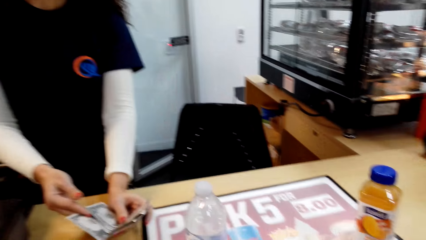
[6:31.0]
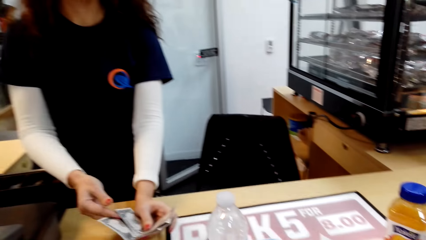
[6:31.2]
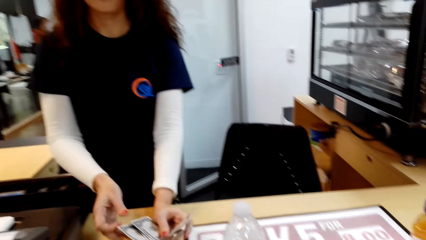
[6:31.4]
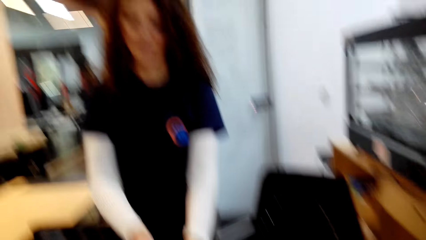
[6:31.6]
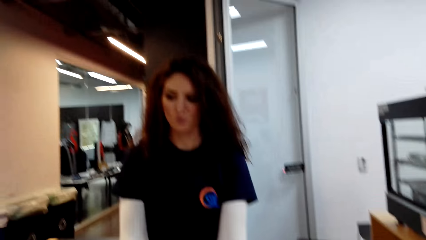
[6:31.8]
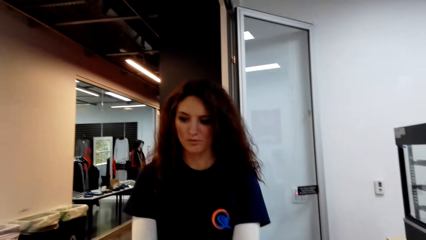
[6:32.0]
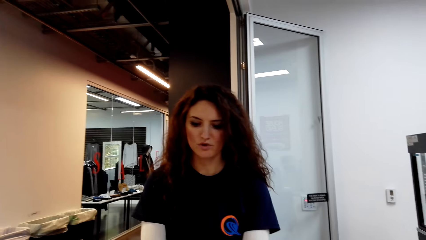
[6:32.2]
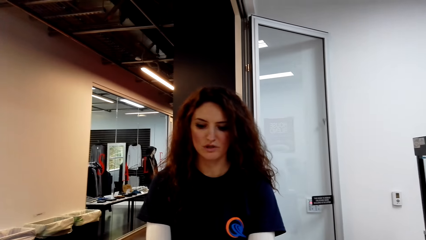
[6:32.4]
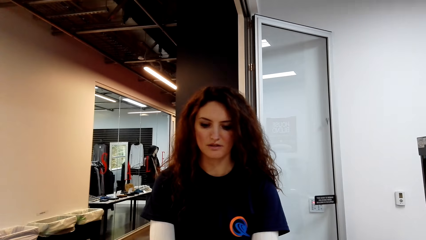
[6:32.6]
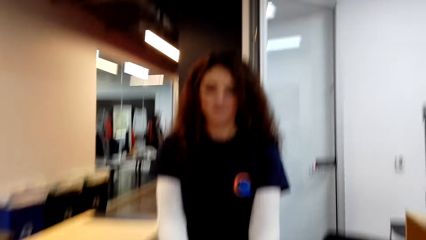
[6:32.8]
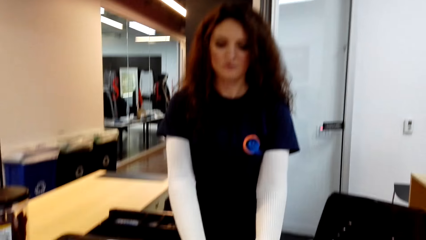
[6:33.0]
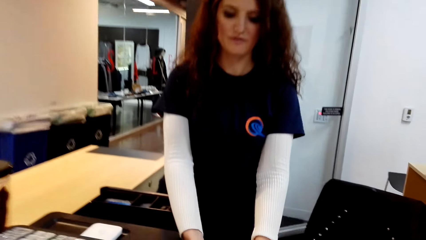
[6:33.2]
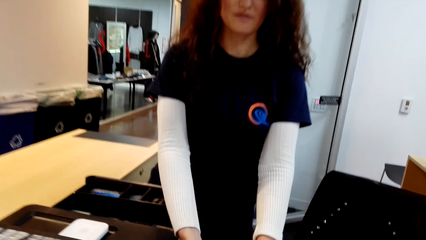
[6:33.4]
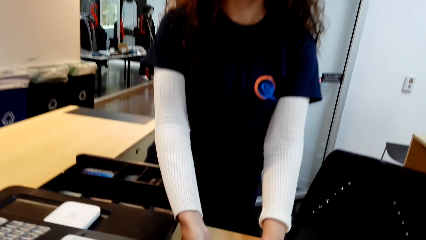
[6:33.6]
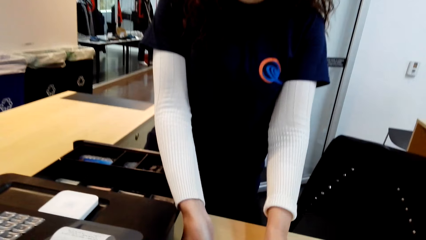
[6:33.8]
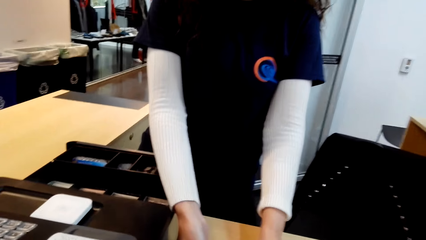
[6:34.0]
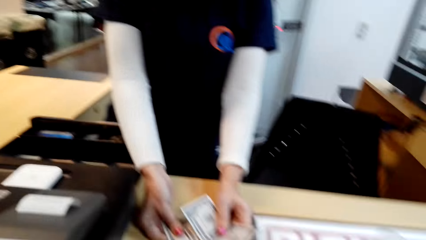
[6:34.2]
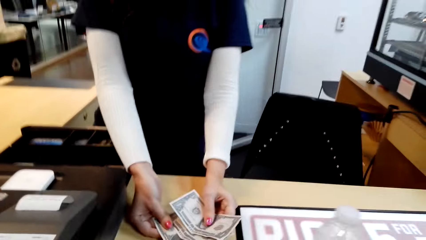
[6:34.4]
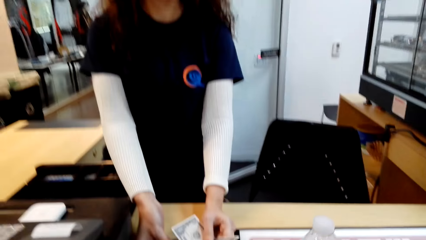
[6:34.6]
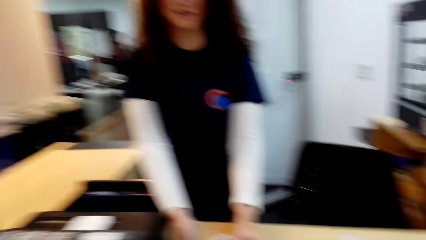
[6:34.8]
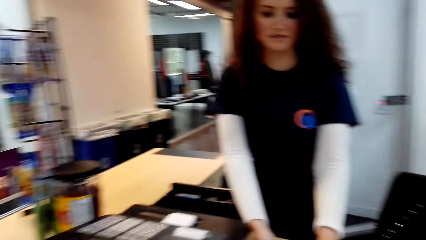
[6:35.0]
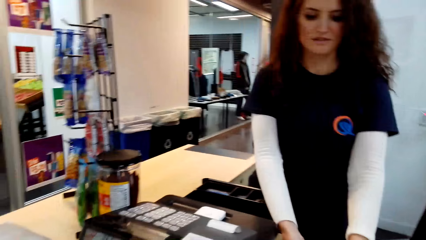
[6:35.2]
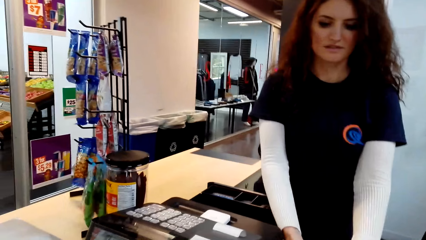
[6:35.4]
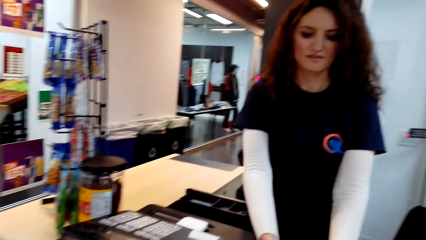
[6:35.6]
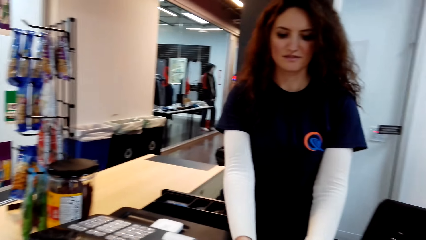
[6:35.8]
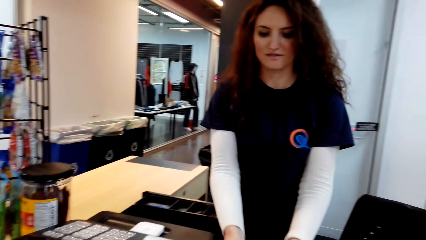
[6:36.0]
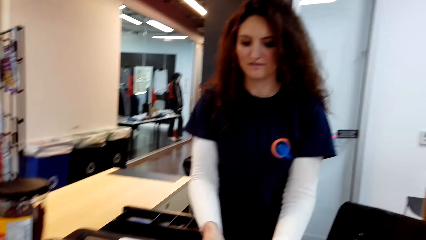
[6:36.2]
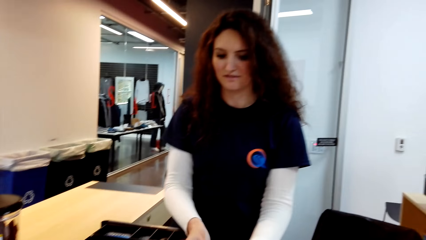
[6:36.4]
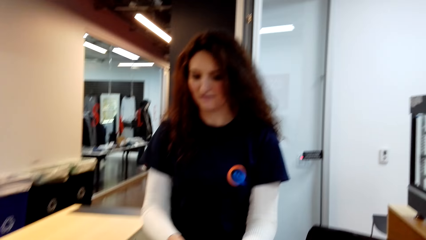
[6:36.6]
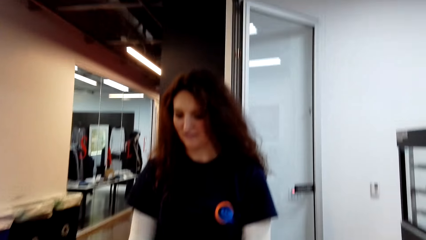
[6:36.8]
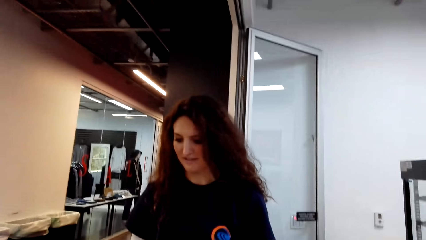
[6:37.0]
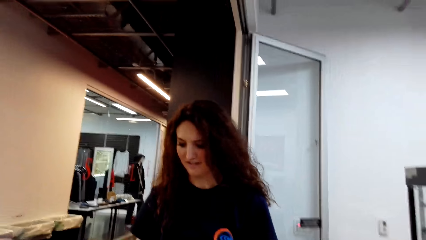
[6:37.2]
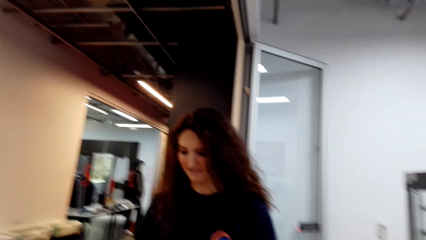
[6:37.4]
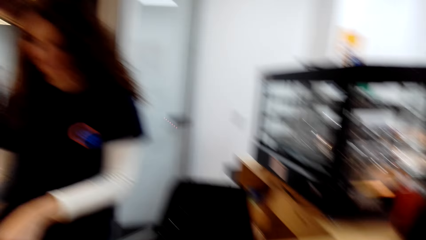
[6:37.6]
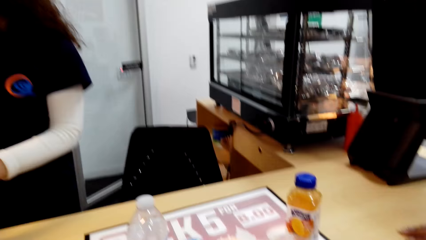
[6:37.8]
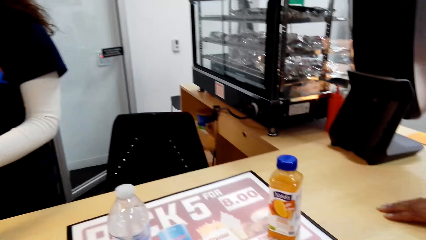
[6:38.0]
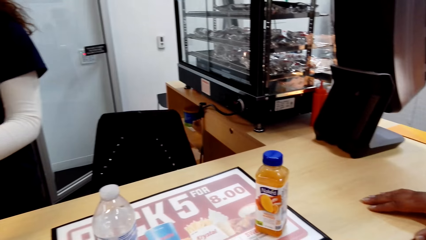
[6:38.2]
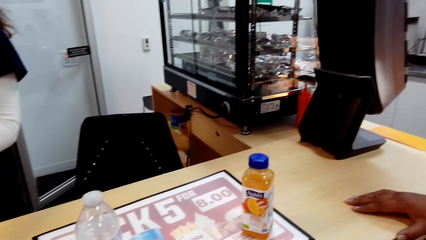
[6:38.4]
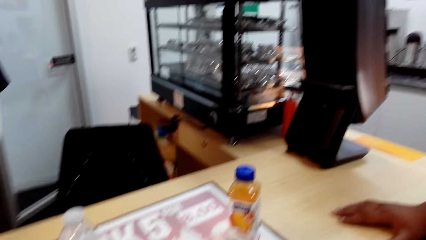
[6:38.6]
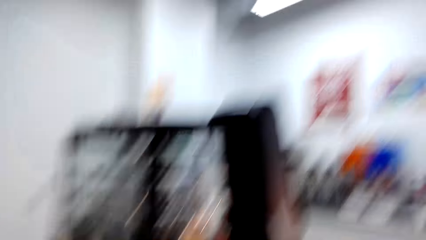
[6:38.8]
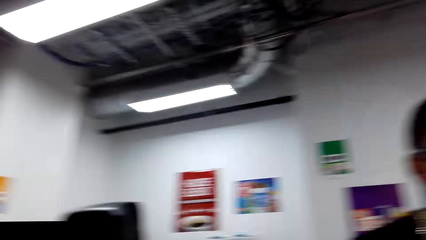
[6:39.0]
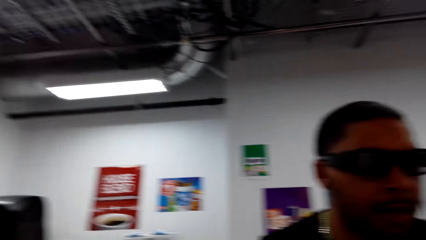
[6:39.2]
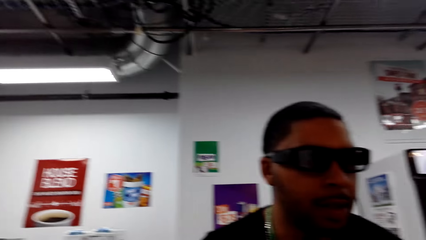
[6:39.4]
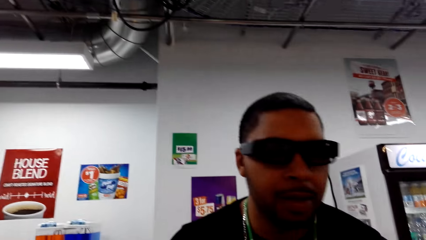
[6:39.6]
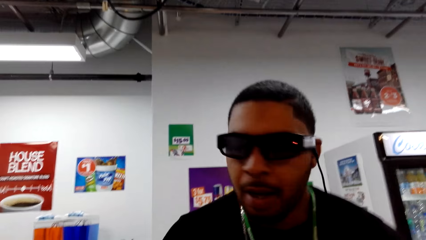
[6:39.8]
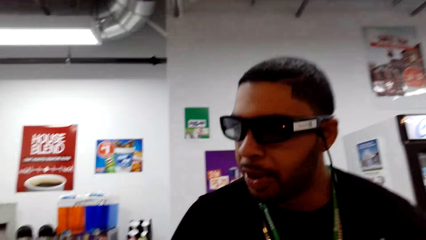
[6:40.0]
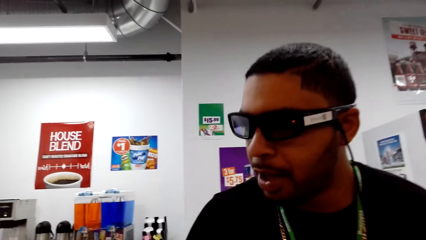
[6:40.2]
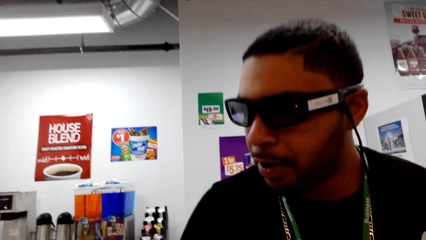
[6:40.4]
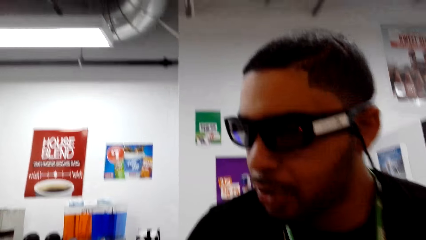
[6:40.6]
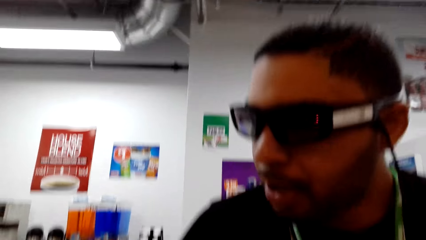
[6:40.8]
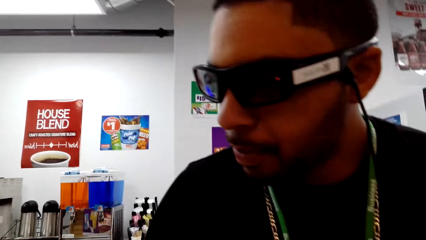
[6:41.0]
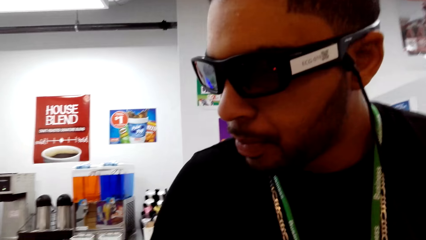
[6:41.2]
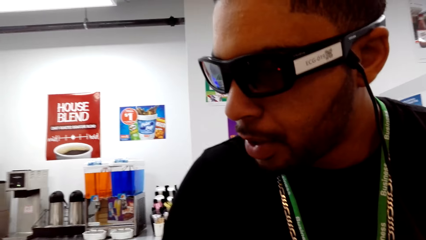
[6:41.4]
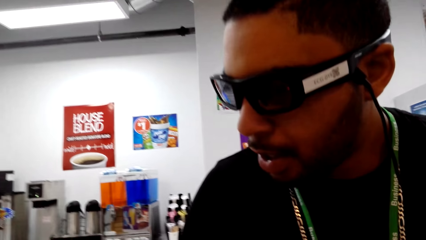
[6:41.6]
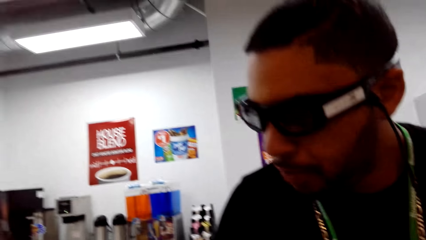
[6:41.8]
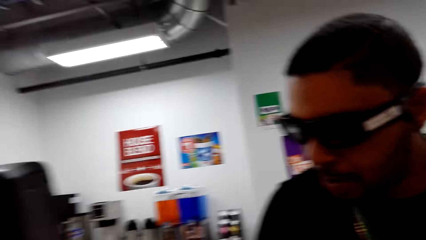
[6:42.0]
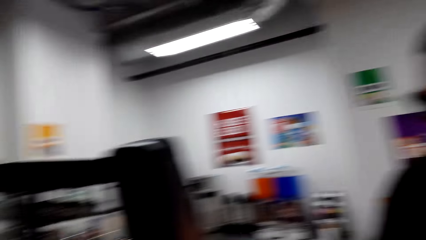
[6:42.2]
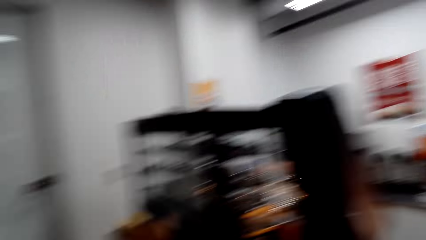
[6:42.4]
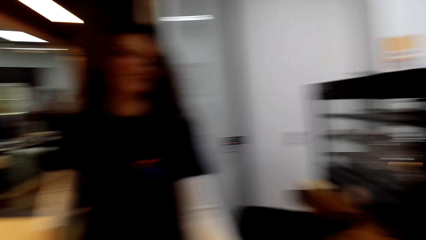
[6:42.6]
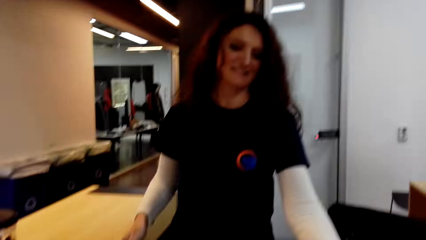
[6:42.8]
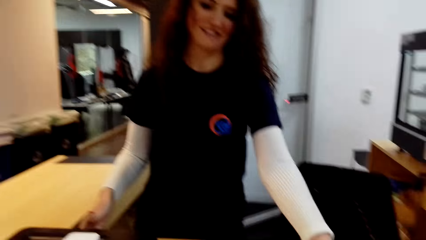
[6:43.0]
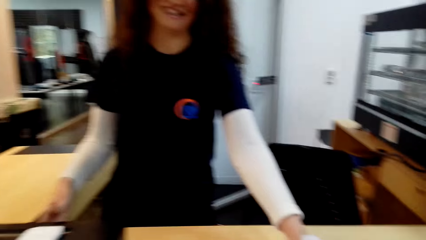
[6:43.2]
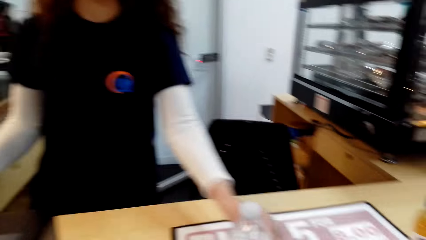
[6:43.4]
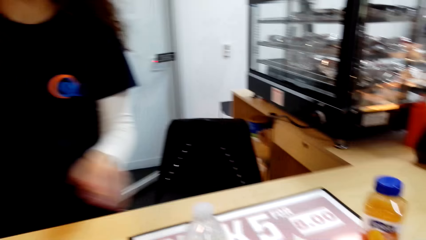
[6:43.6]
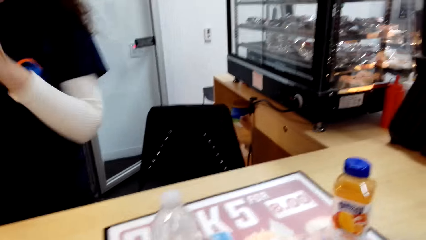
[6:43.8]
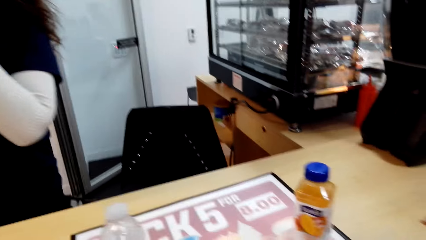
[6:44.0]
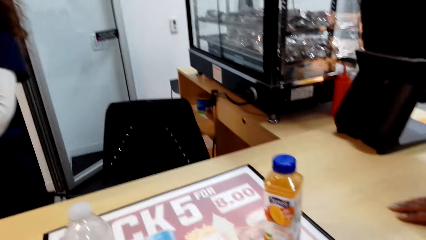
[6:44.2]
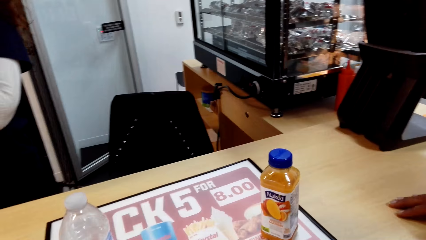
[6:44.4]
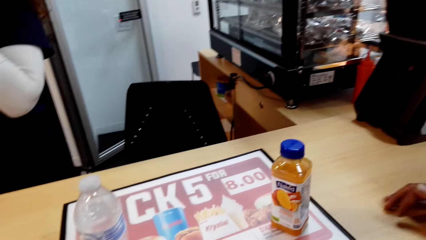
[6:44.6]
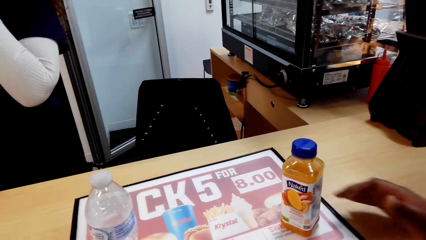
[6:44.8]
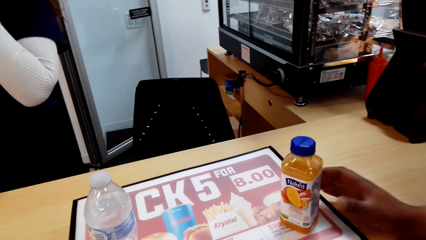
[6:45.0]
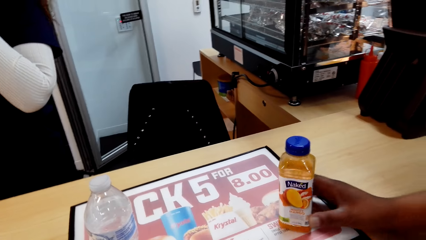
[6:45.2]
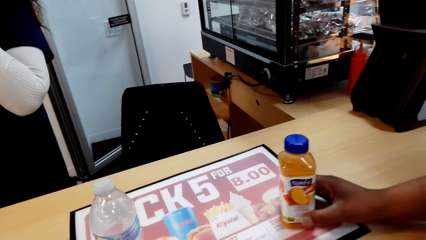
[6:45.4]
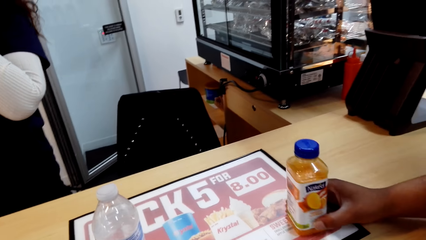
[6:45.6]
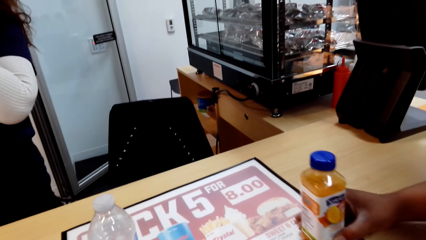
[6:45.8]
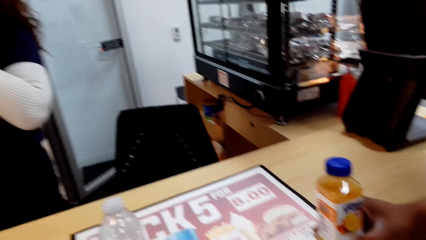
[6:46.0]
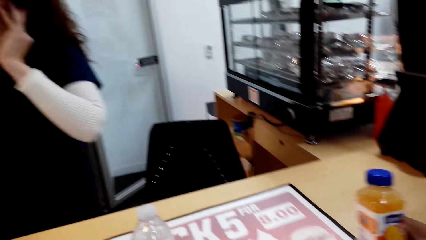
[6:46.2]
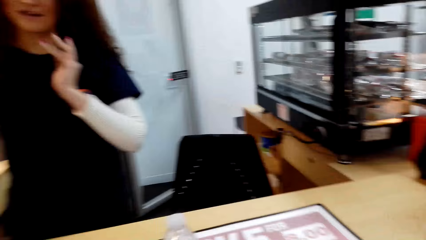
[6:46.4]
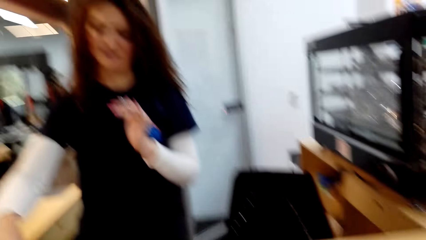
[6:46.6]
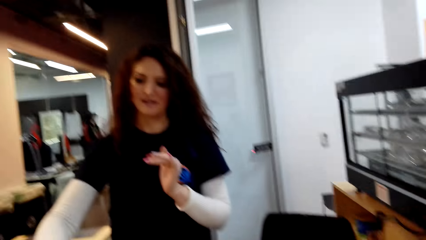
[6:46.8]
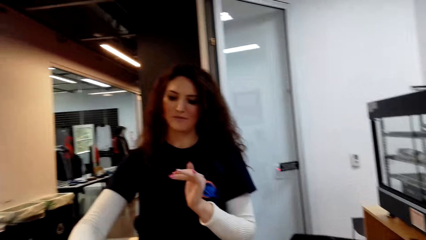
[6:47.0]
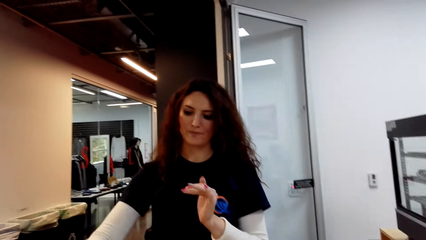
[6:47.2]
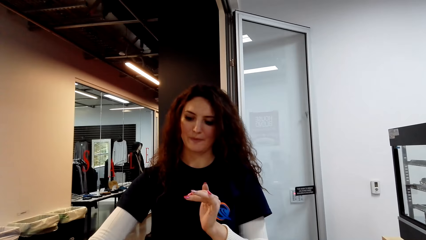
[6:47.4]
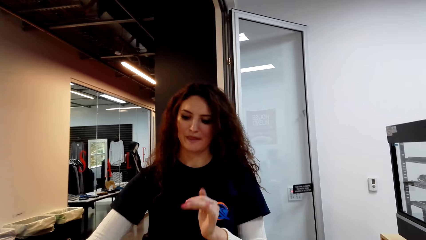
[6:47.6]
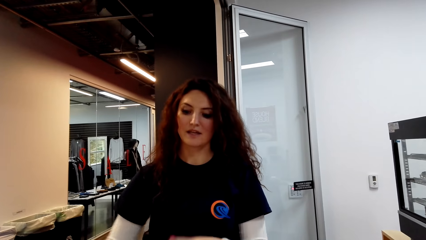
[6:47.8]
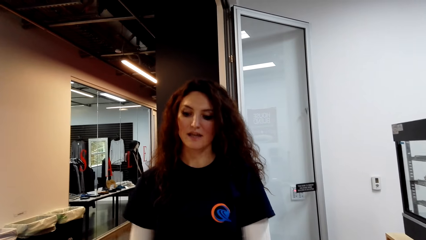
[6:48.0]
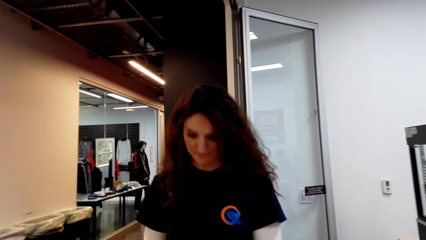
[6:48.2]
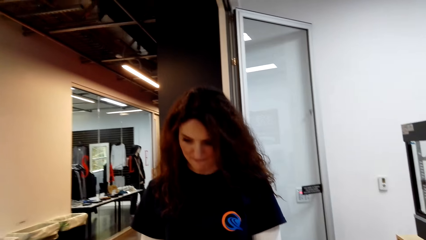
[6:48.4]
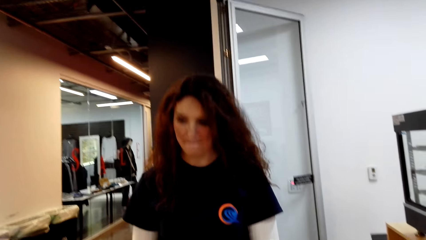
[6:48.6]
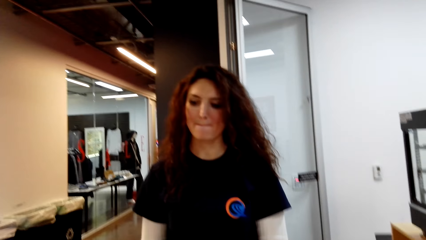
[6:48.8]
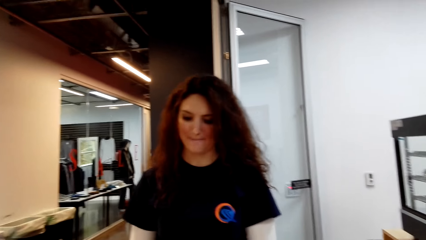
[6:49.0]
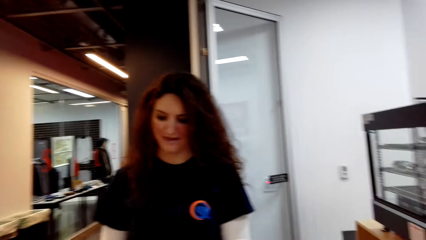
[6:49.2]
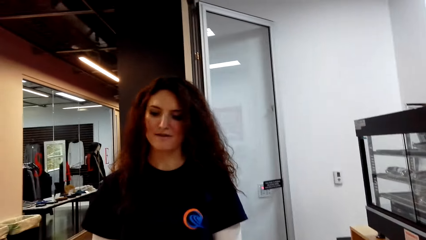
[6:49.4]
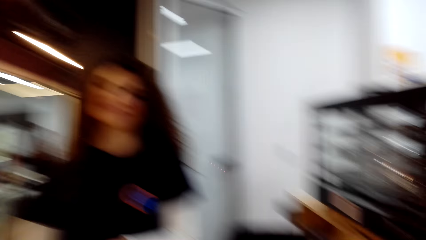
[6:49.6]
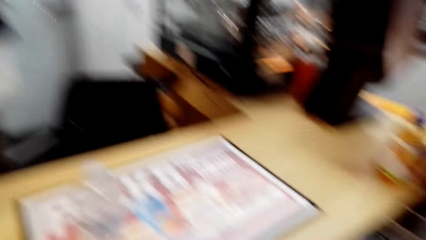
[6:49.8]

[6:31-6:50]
The camera wearer converses with a man. The man takes the juice from the counter. The camera wearer dialogues to a cashier.
